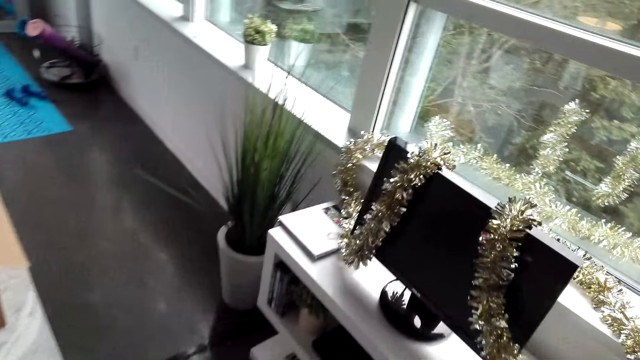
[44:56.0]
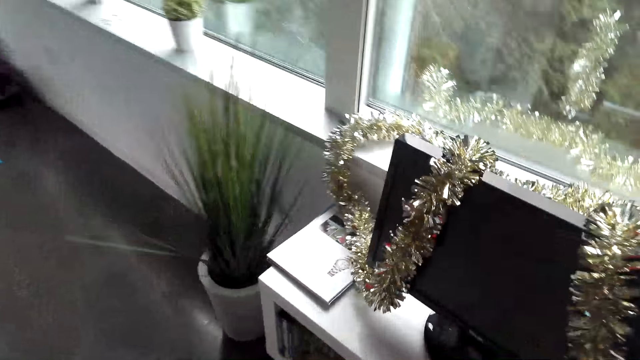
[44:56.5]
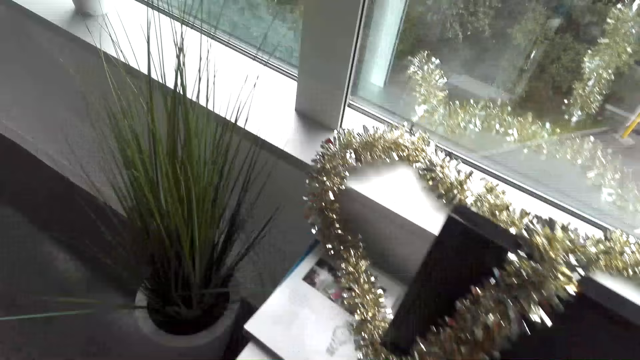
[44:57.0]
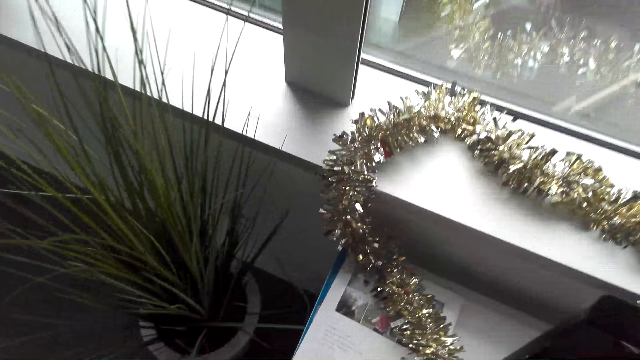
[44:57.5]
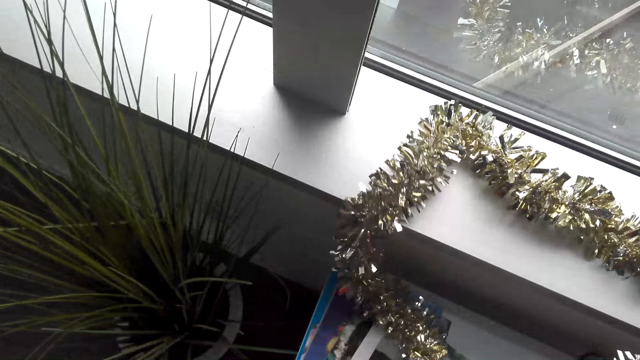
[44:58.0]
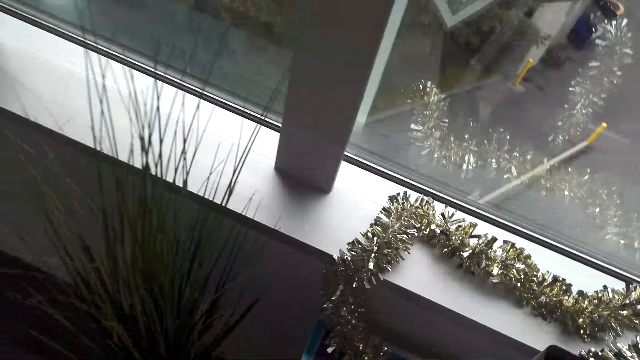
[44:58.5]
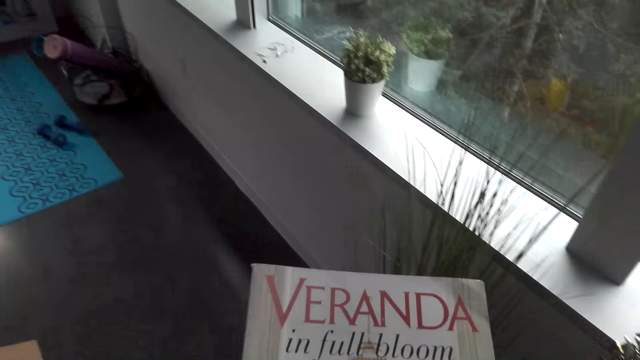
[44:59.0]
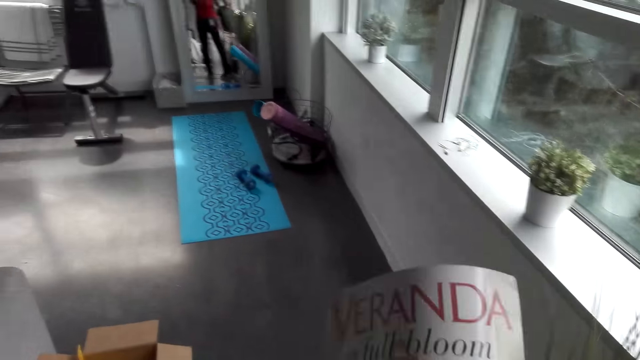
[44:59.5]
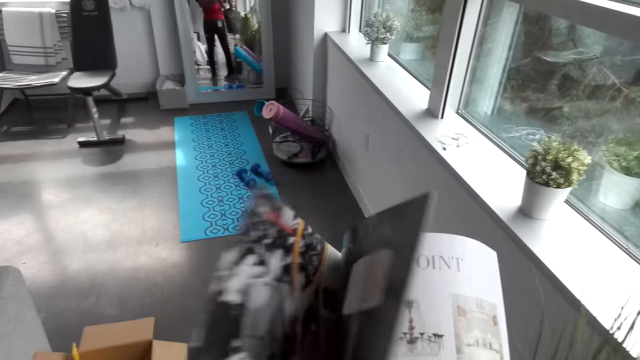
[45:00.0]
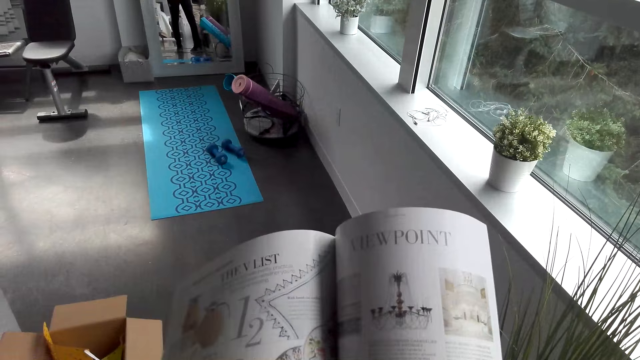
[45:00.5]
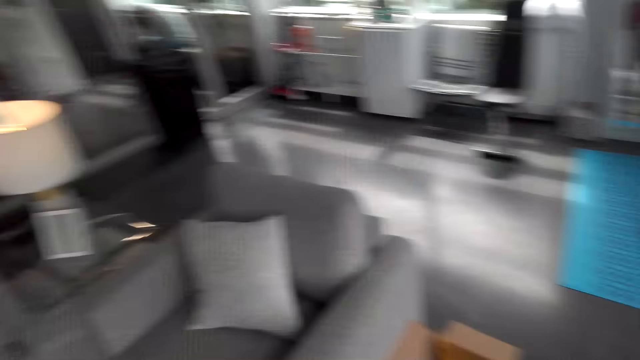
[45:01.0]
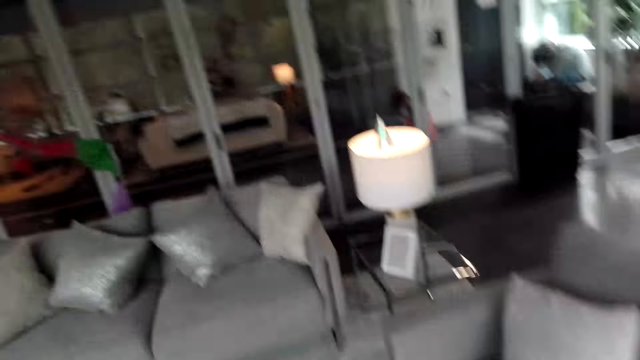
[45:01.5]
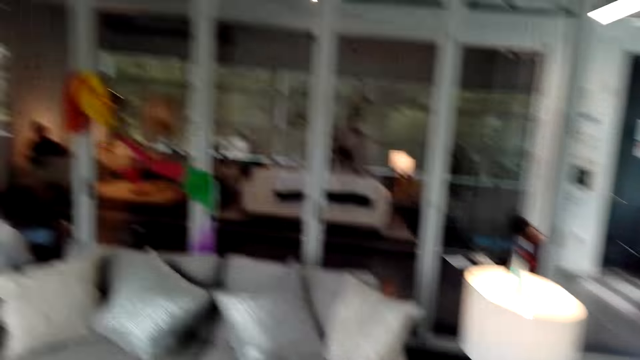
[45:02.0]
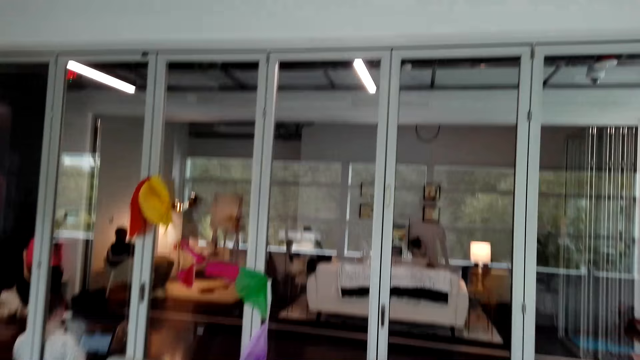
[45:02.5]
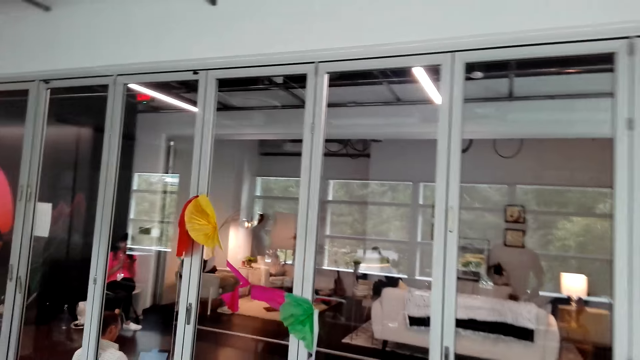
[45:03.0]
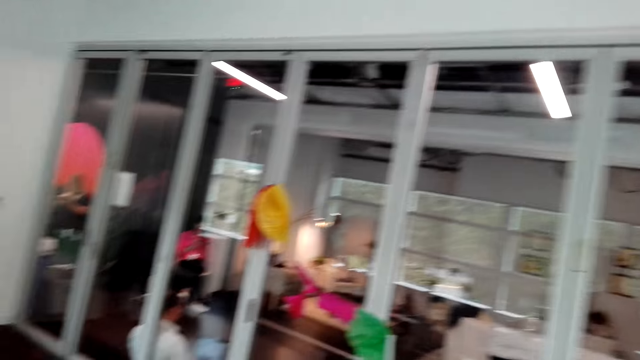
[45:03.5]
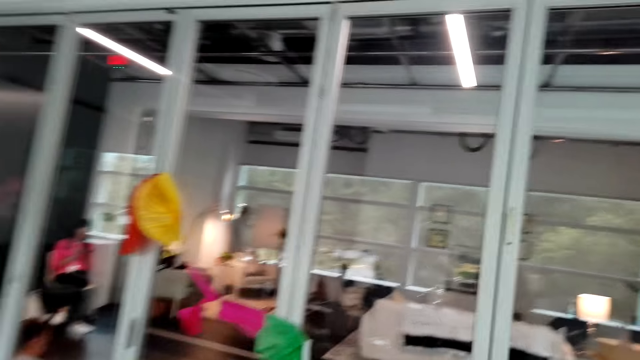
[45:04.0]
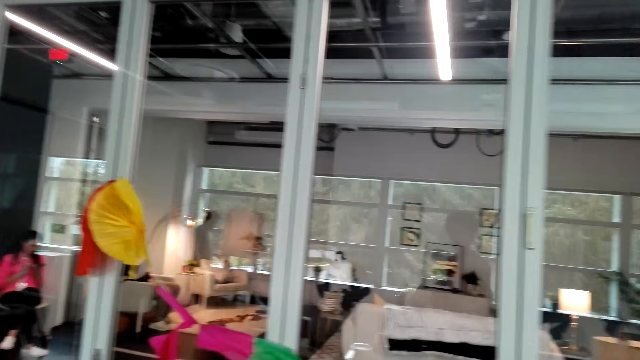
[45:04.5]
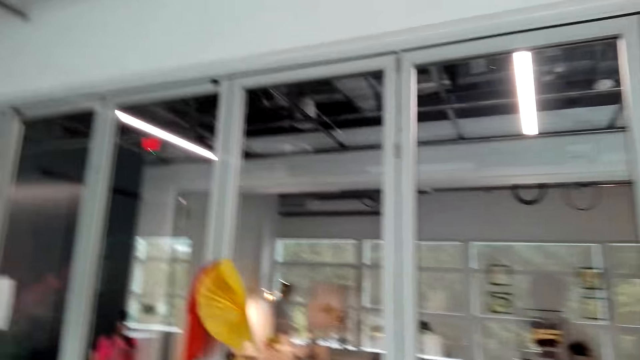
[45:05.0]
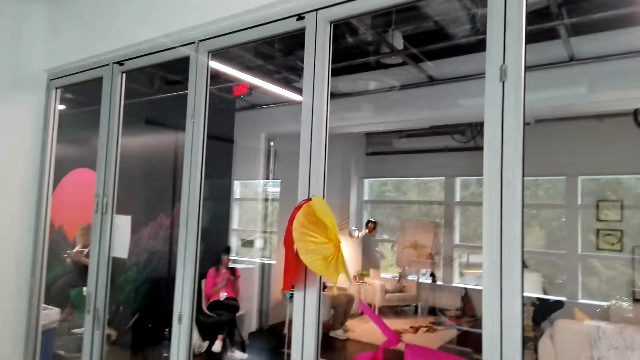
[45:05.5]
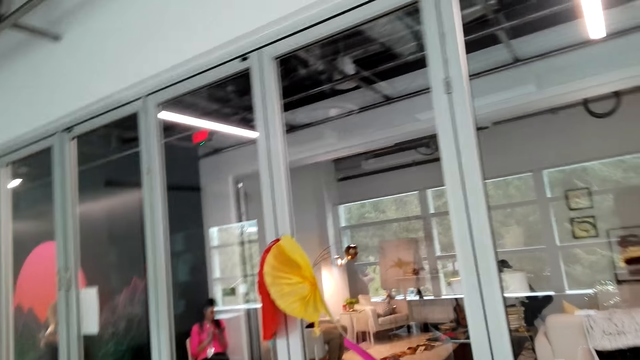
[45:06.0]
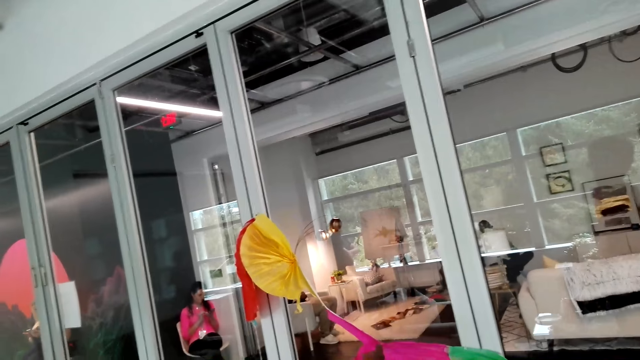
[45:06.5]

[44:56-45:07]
The camera wearer takes a magazine or book on the cabinet. He flips the magazine pages in his hands. He looks at the book. He moves around the room.

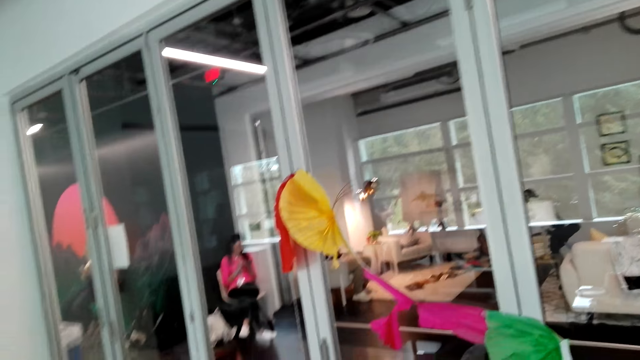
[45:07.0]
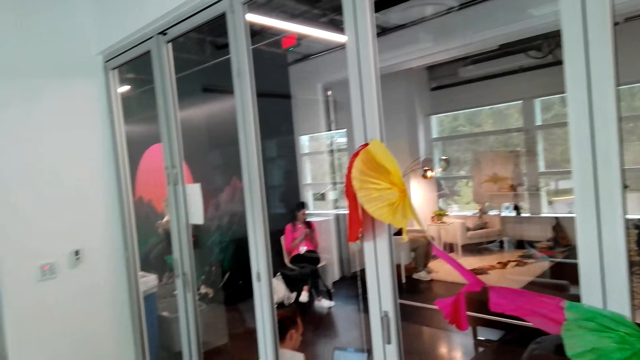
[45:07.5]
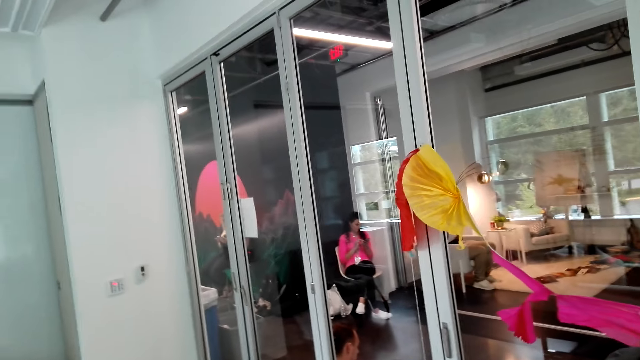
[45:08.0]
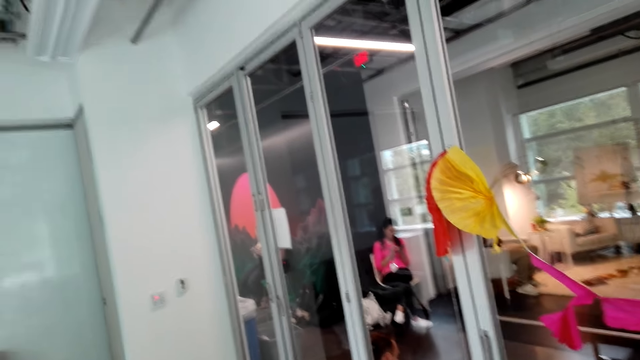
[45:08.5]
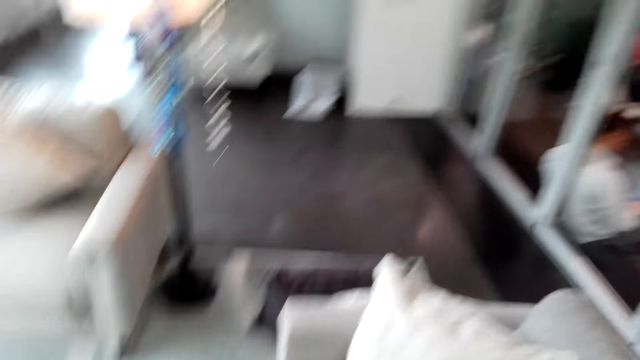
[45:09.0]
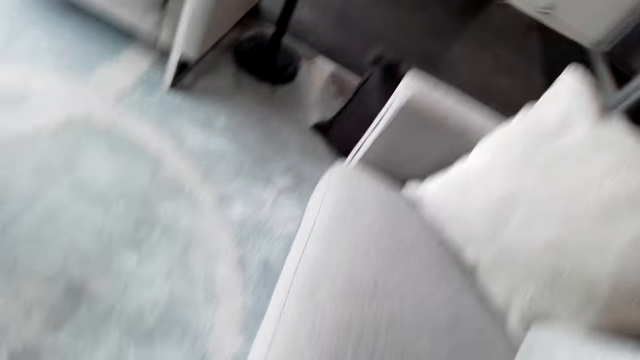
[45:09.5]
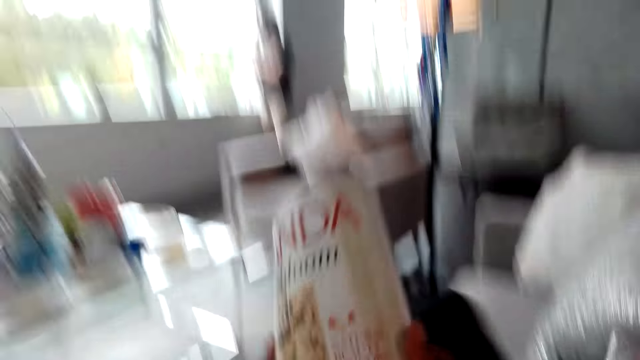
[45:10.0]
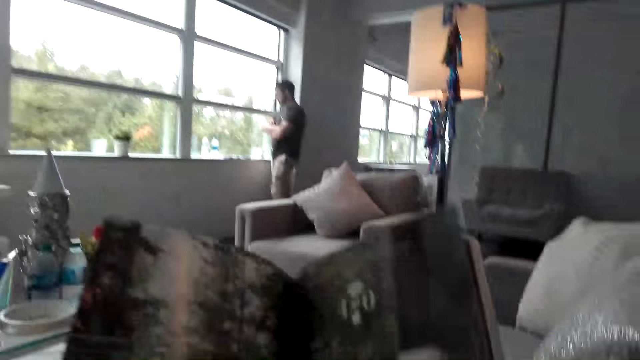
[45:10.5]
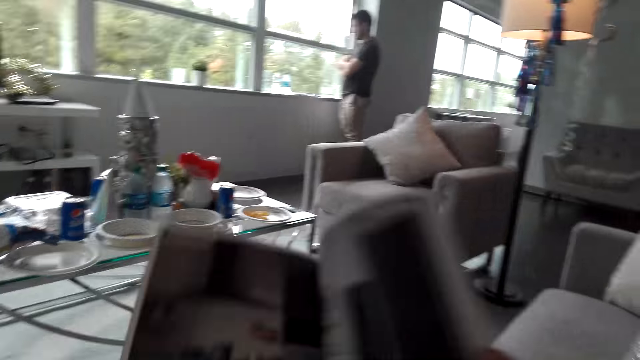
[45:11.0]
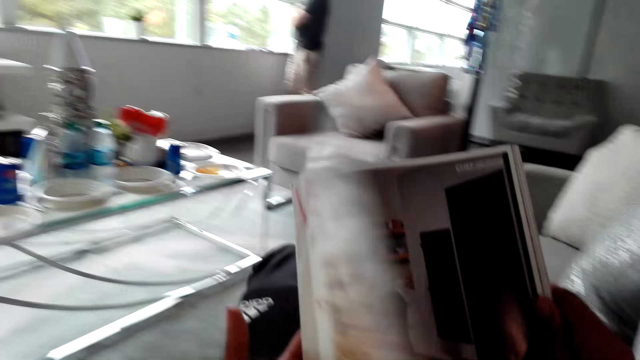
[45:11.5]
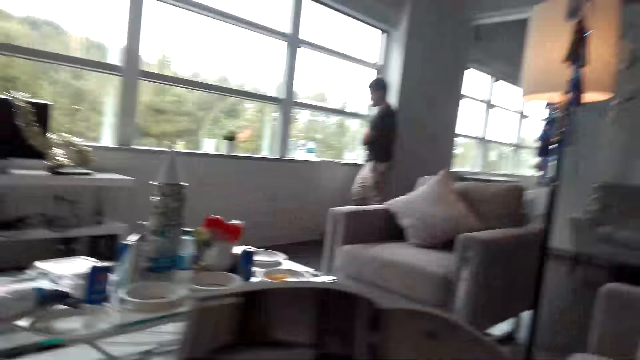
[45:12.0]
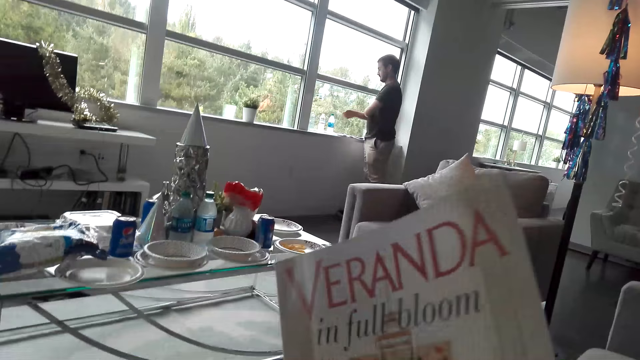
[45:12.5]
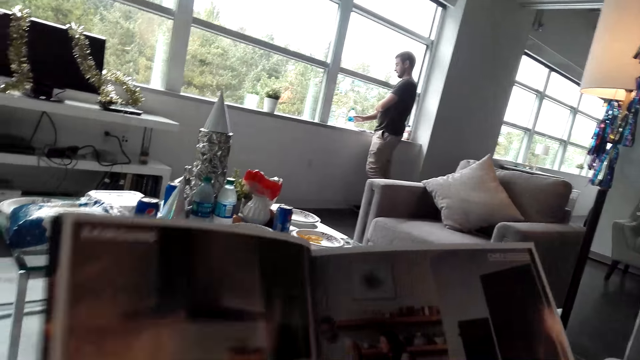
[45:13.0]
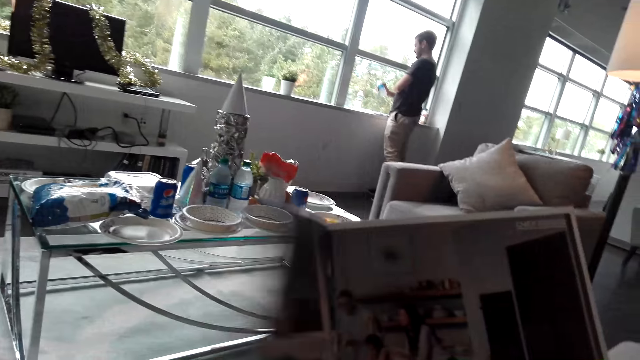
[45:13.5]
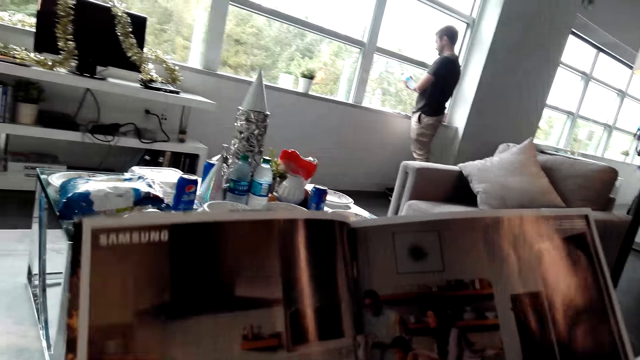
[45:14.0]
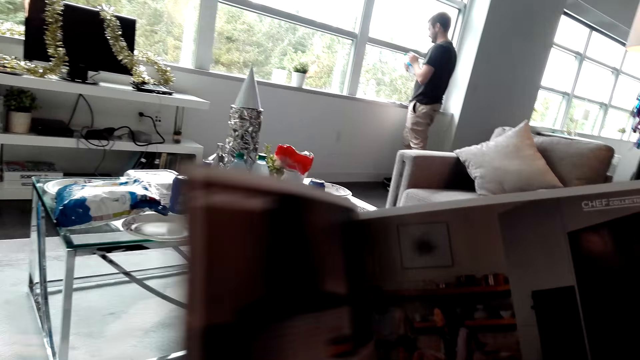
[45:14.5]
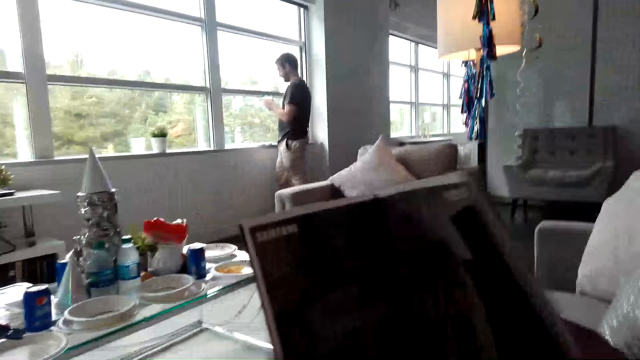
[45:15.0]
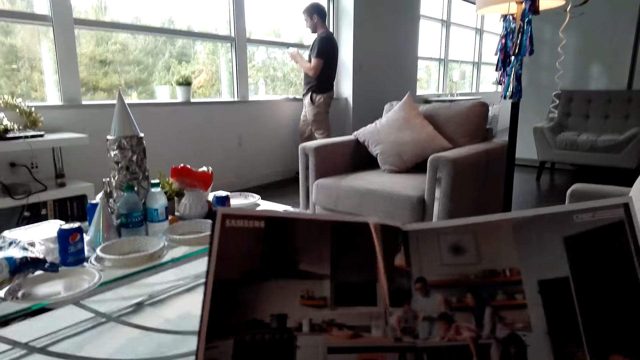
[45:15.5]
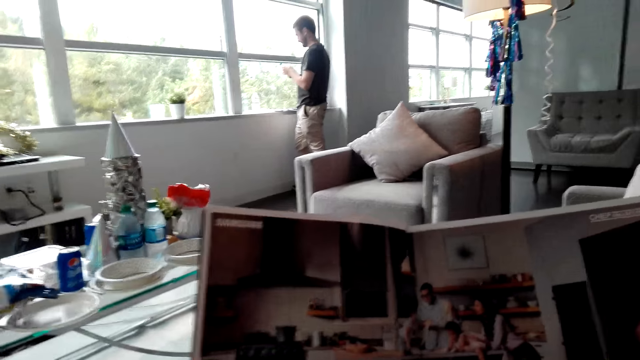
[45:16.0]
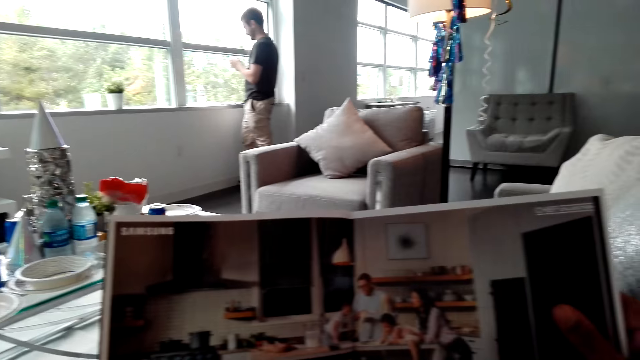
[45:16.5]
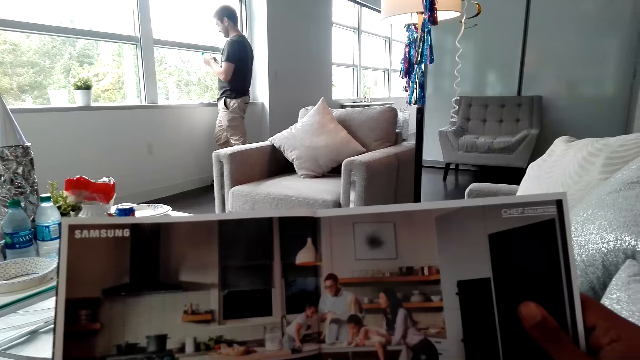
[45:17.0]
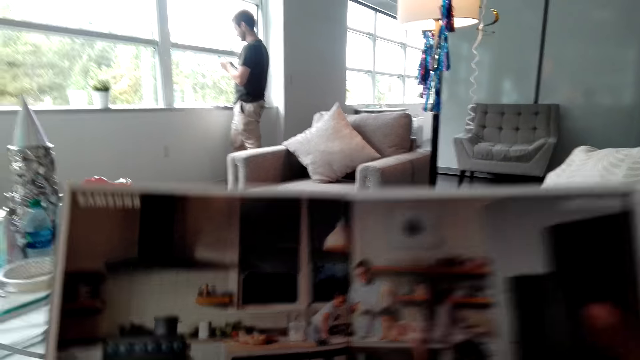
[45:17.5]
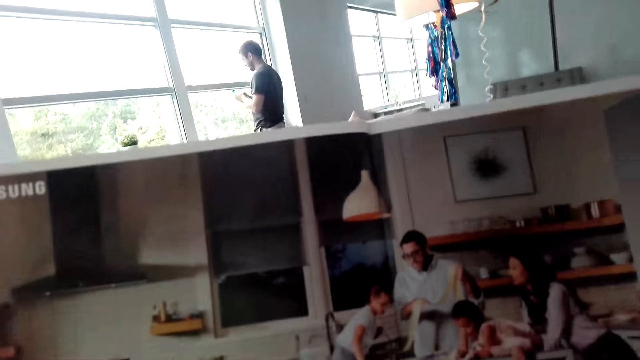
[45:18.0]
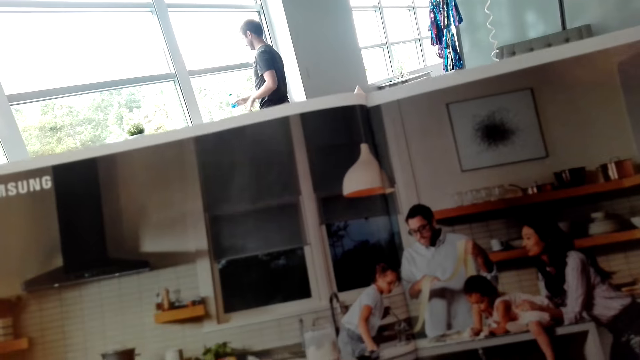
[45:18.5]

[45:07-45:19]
The camera wearer sits down on the sofa with the magazine in his hands. He reads the magazine. He holds the magazine in his hands. He reads the magazine.
